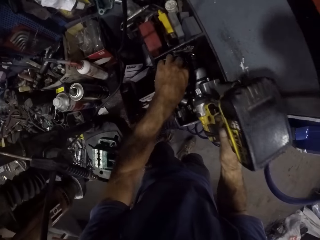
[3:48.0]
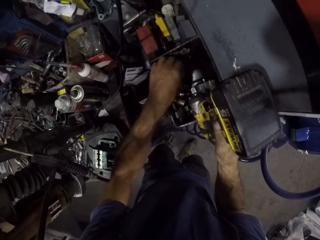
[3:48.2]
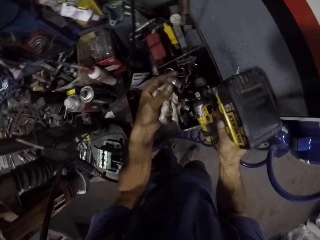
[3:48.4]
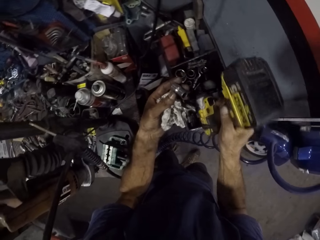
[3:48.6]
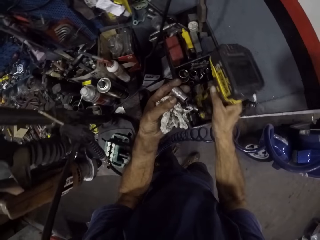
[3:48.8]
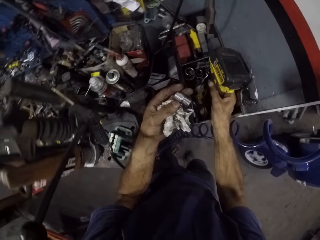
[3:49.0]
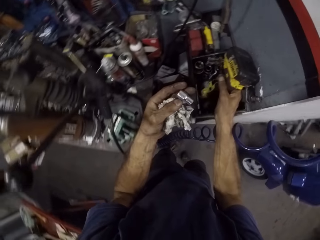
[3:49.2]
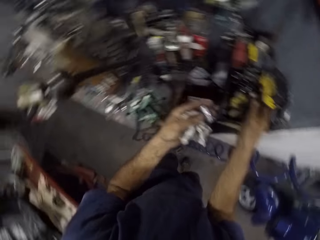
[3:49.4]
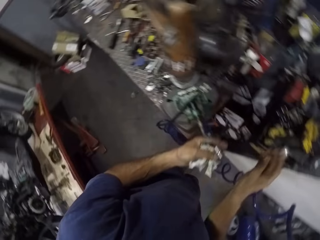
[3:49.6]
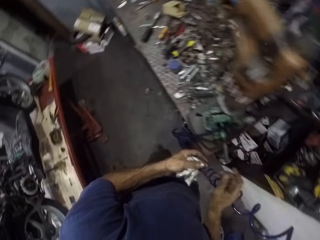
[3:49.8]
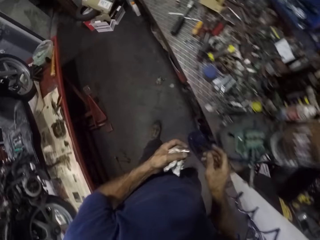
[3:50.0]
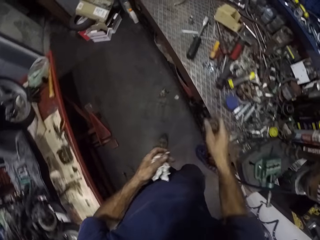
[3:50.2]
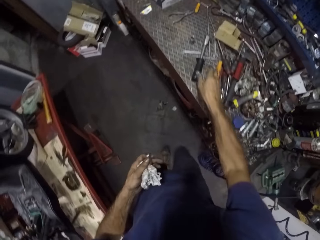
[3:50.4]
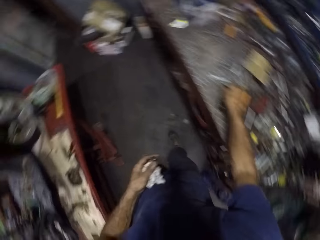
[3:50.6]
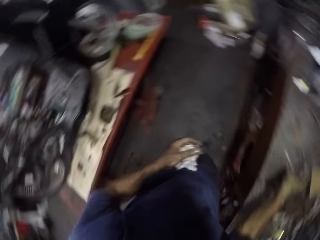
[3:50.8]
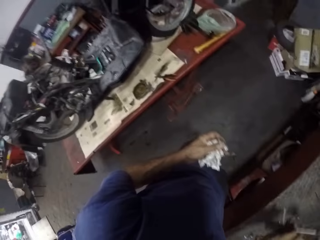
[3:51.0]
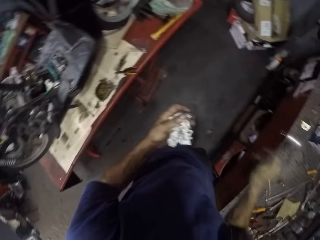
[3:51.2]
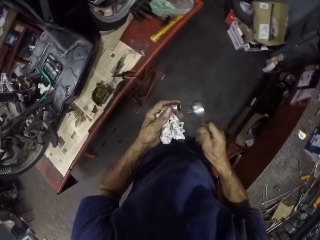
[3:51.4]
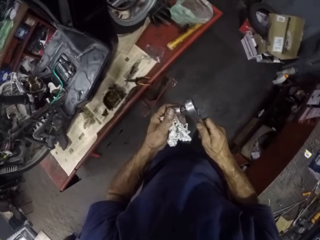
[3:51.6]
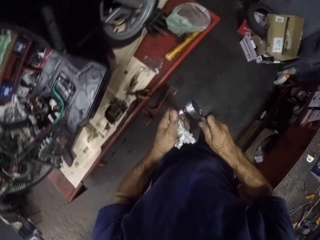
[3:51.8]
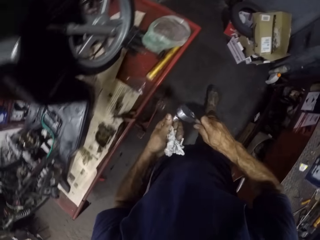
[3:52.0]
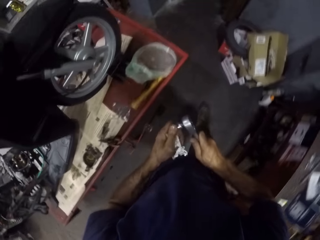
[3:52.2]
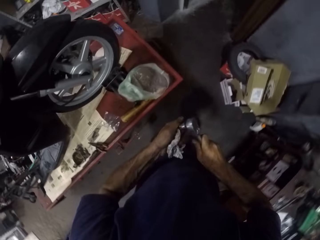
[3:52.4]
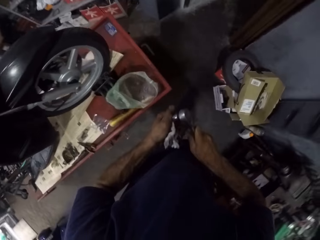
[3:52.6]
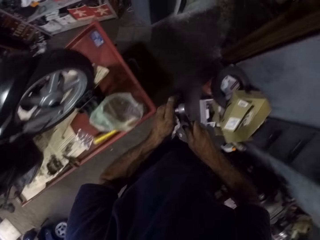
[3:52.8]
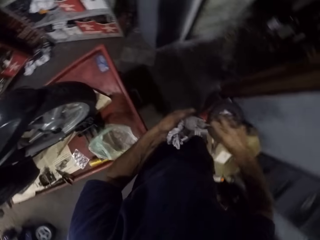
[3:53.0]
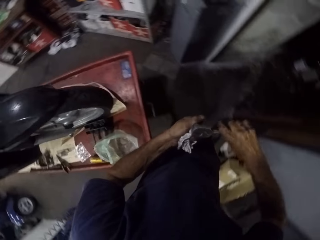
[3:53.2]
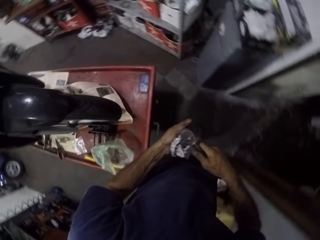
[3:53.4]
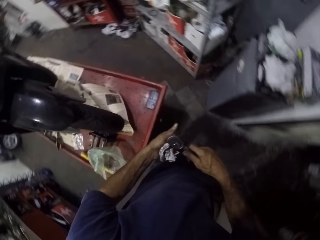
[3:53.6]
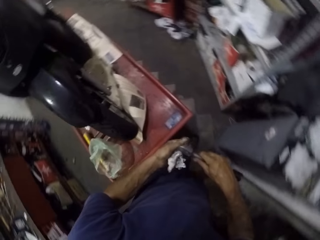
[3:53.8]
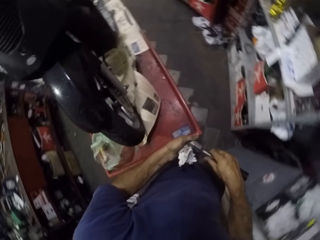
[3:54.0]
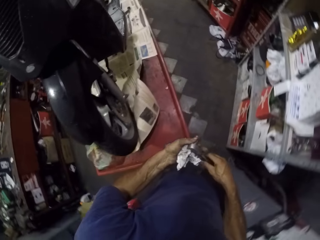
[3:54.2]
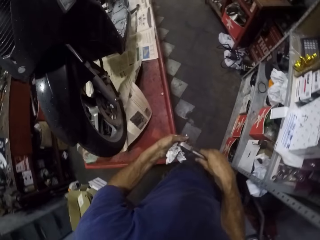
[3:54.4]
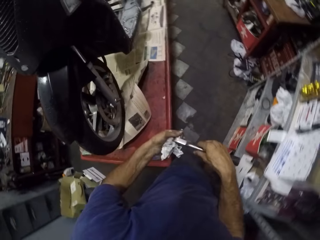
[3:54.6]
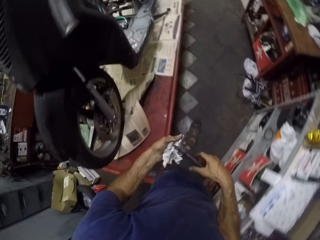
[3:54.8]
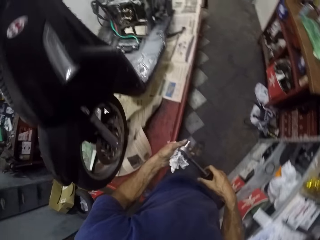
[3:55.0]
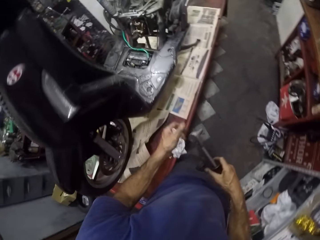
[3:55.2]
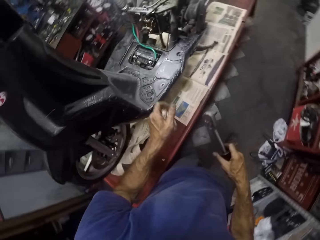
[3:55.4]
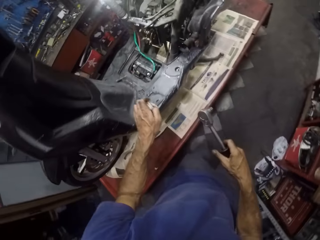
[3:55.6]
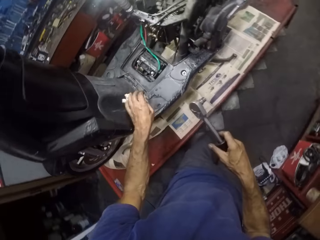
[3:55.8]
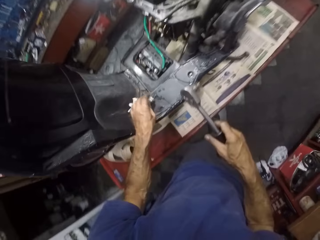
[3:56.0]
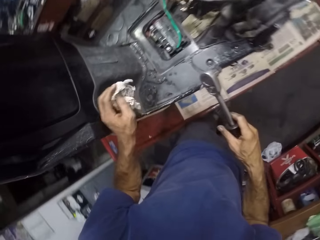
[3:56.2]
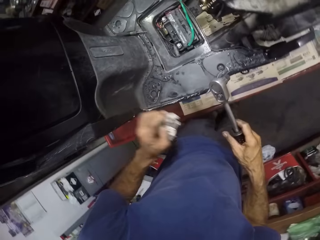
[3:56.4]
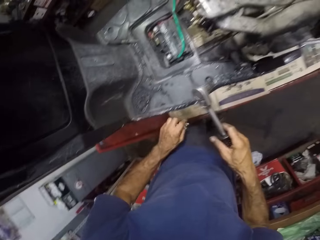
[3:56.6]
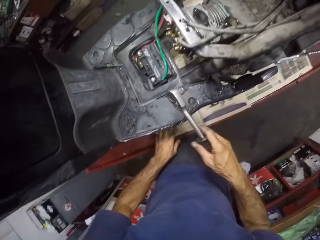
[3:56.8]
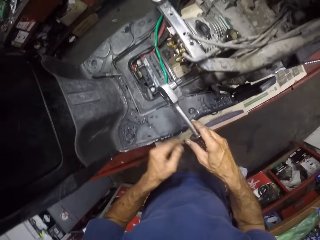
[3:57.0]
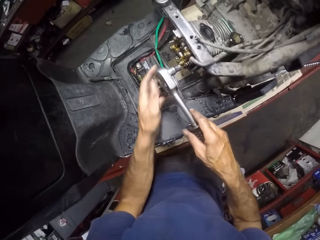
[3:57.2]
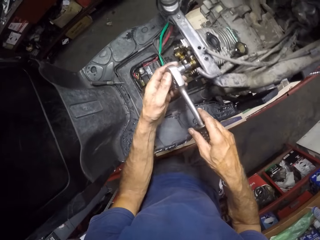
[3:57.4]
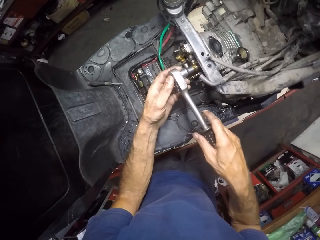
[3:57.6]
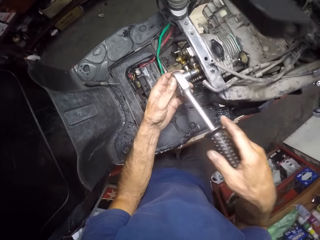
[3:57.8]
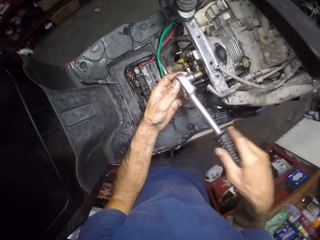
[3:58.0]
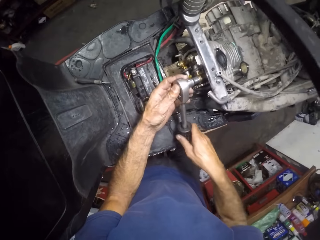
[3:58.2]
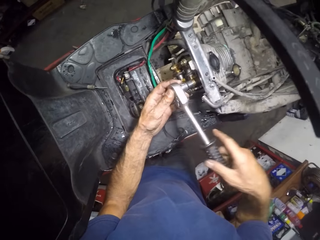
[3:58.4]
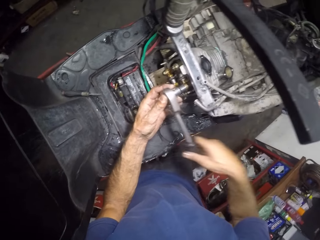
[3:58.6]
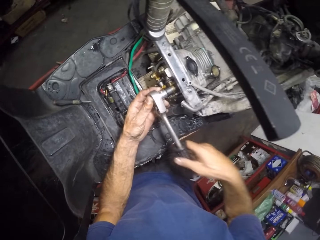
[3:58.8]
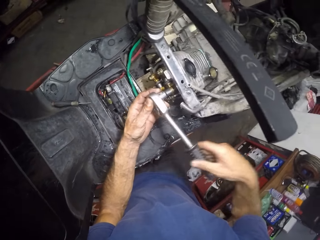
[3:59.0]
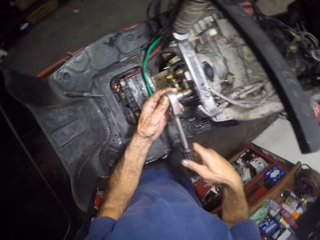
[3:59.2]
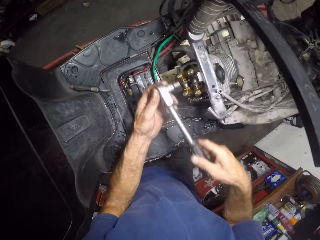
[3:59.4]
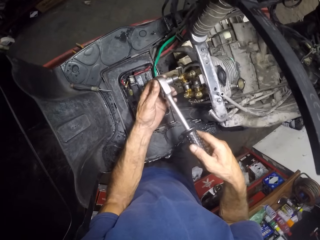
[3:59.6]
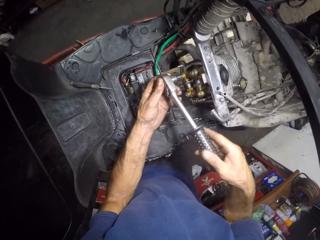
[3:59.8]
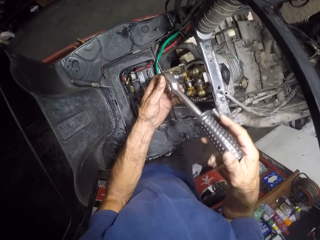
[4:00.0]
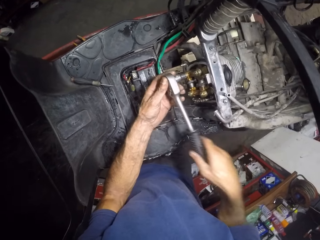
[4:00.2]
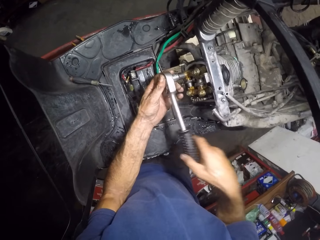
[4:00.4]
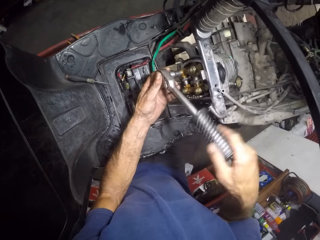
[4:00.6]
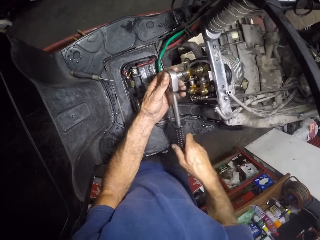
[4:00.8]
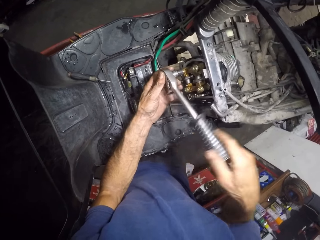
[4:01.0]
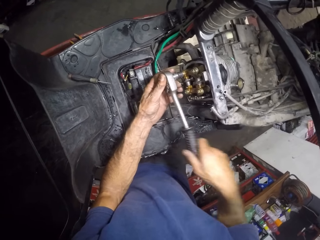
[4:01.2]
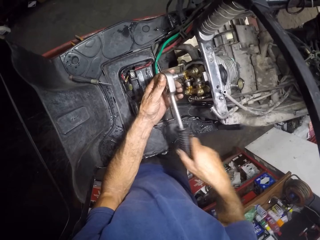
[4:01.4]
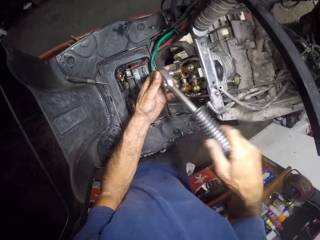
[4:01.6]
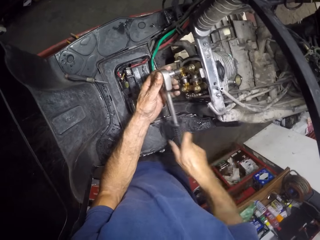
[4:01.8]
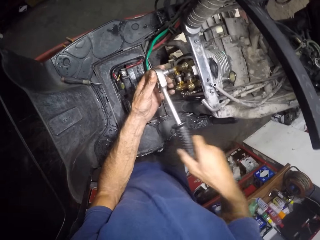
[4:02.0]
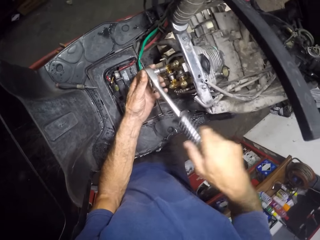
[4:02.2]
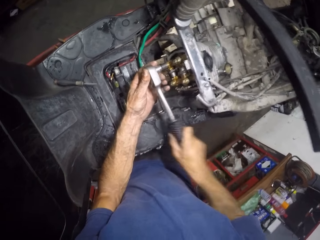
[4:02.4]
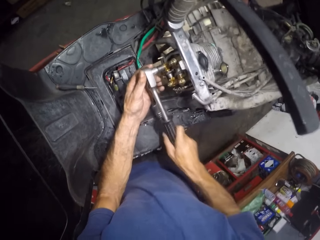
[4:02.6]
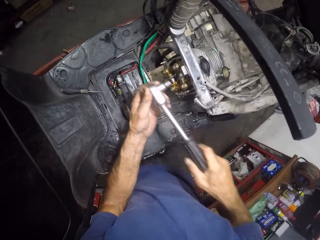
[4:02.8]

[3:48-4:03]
The camera wearer picks a drill or bolt from a container on the workbench. They pick something. They pick the wrench. They insert the bolt into the spanner. They tighten the bolts on the engine bracket with the spanner. They examine the engine.

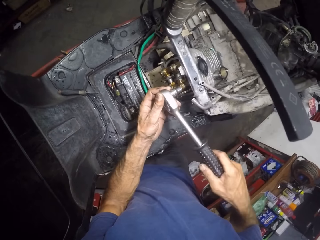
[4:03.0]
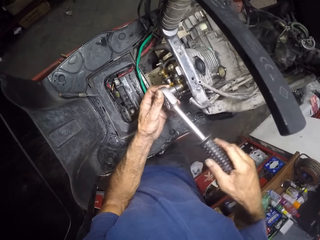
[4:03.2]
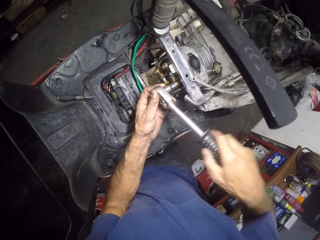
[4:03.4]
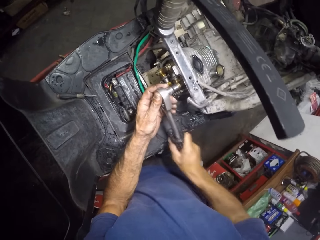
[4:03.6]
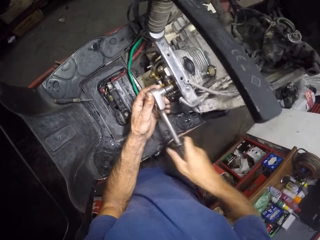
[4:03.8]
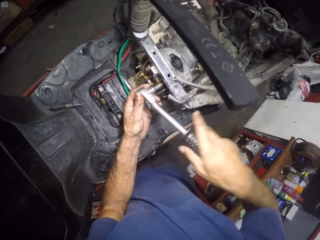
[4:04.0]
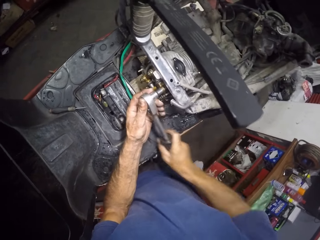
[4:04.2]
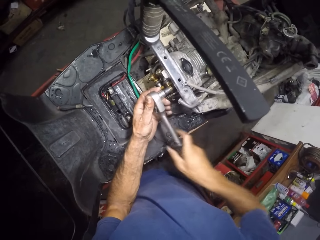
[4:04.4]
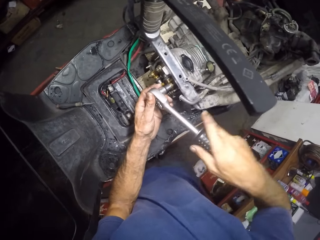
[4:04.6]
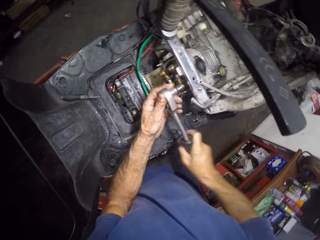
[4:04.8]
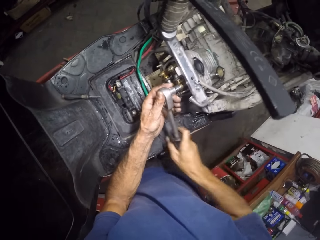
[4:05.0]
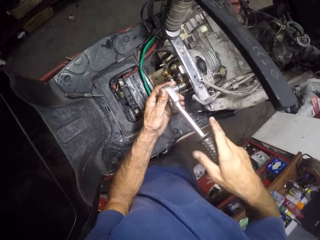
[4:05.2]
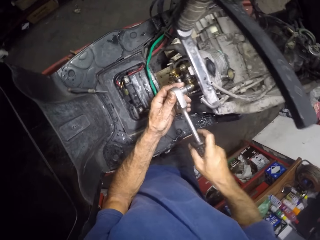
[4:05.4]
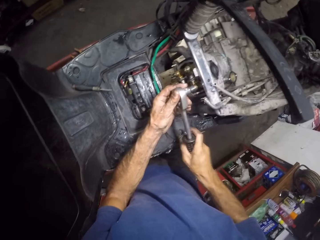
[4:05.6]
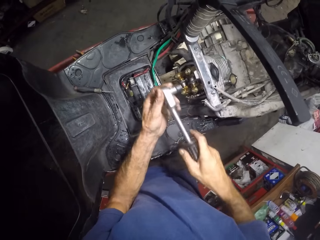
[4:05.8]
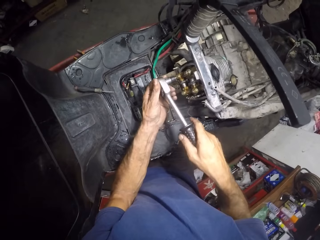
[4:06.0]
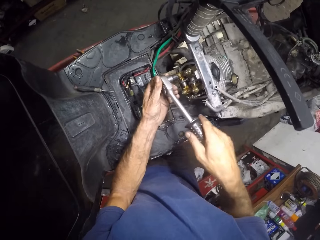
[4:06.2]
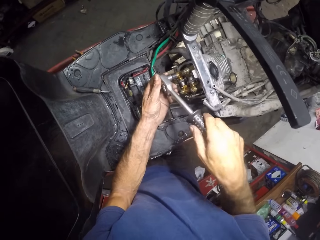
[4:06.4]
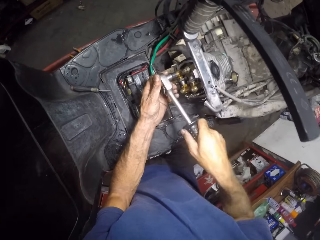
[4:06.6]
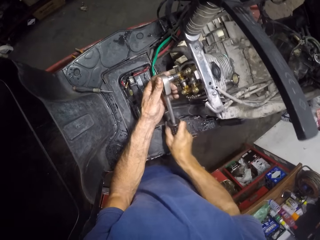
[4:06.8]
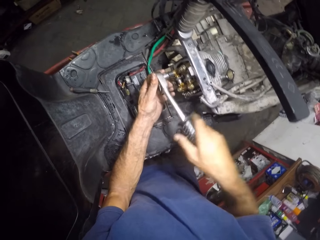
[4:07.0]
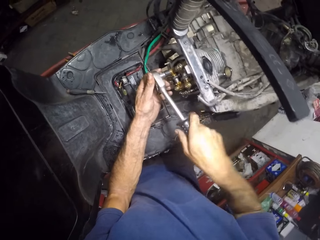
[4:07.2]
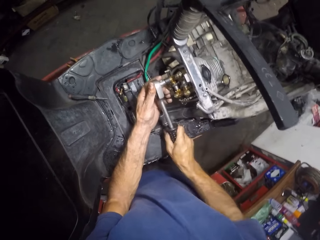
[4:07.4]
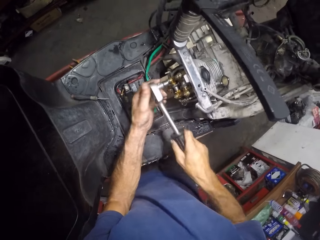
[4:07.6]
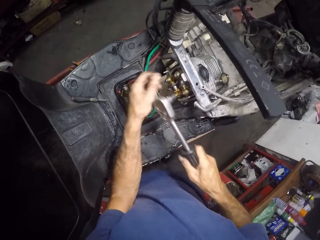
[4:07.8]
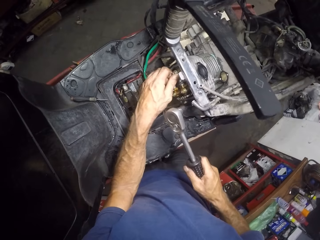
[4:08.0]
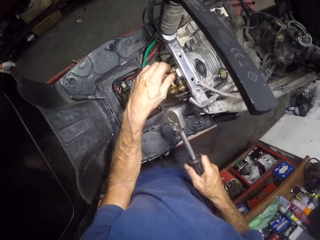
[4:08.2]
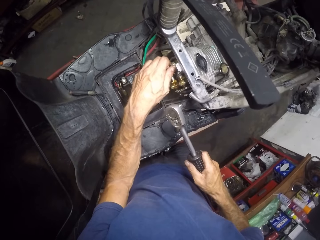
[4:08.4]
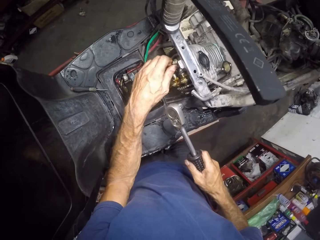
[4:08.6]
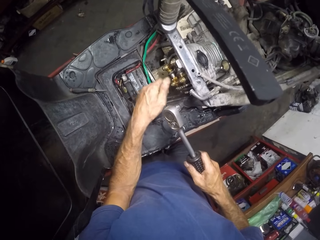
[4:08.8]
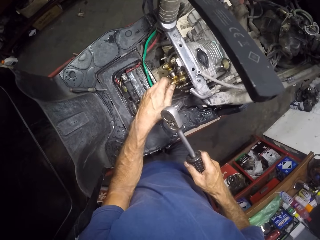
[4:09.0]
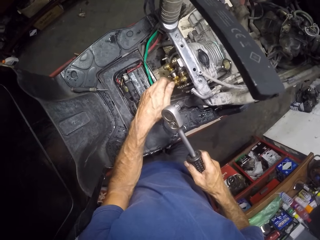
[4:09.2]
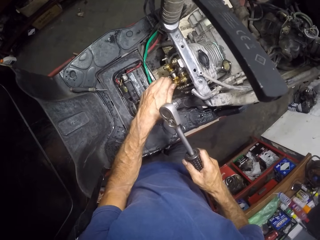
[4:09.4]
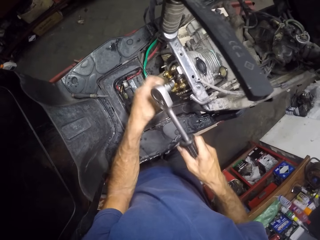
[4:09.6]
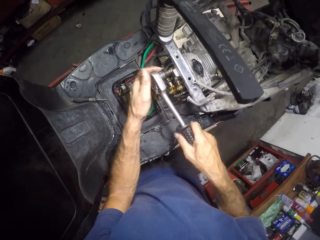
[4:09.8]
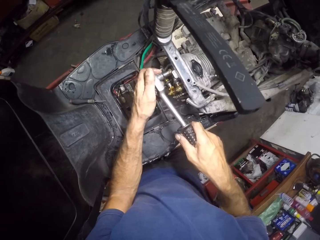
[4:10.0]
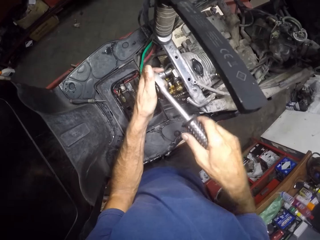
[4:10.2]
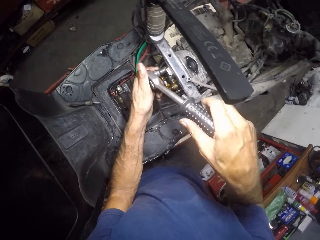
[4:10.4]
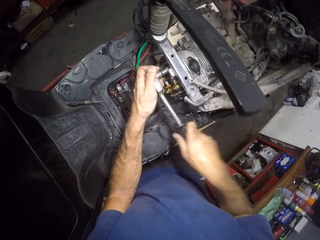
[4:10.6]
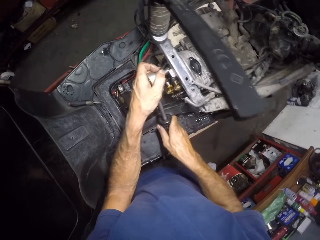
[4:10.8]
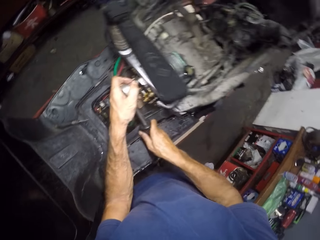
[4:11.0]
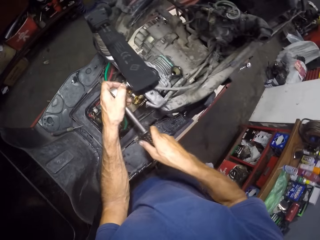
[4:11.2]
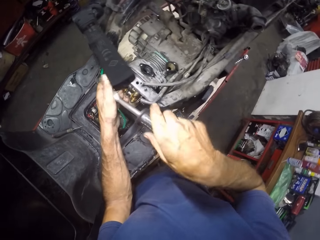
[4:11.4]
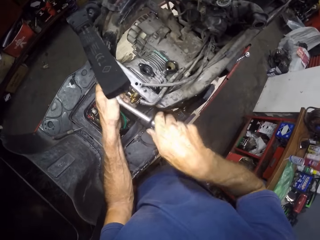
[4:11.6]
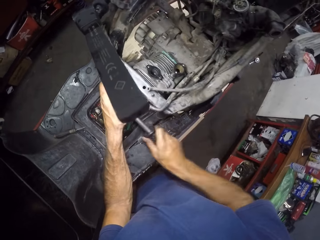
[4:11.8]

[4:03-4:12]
The camera wearer tightens the bolts on the engine block with his left hand. He tightens the bolts on the engine bracket with the spanner.
